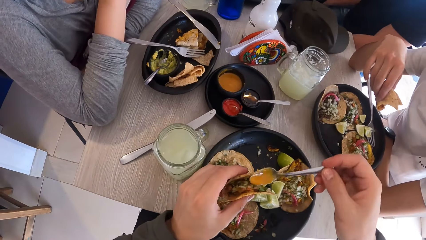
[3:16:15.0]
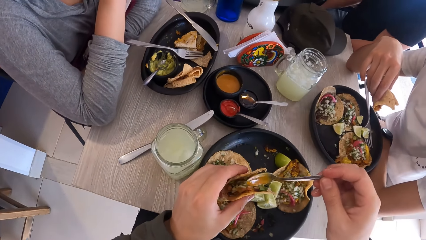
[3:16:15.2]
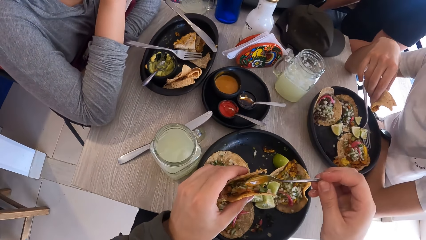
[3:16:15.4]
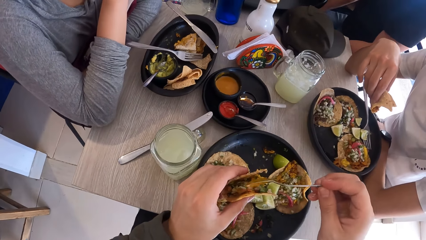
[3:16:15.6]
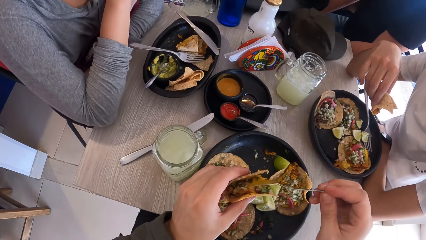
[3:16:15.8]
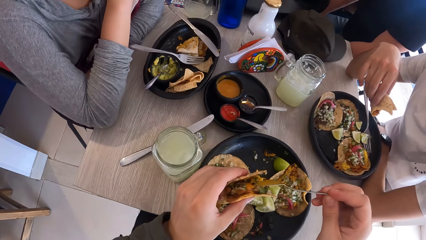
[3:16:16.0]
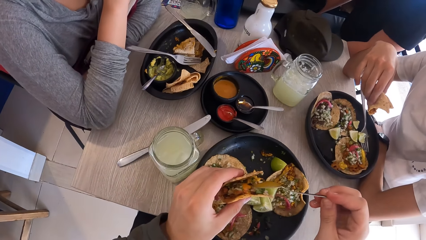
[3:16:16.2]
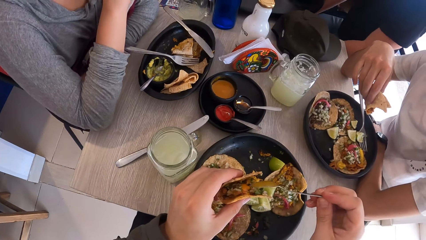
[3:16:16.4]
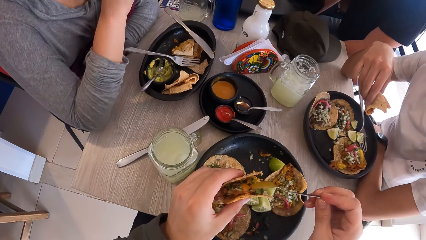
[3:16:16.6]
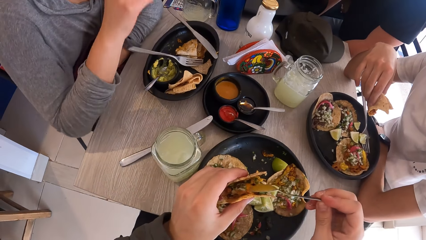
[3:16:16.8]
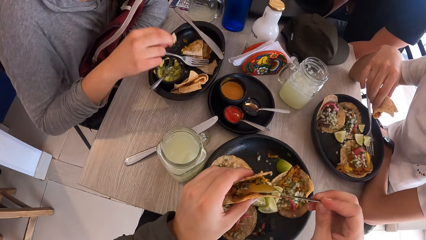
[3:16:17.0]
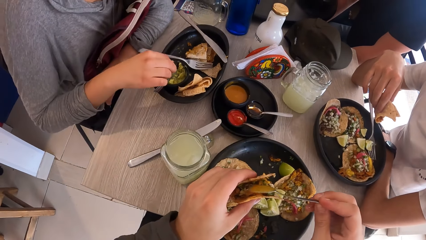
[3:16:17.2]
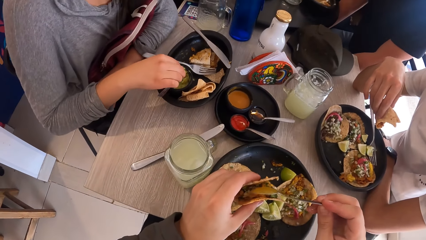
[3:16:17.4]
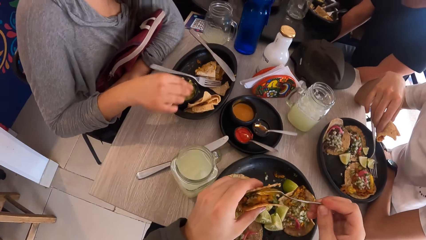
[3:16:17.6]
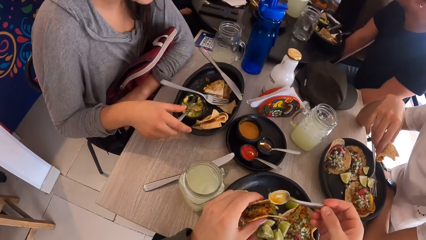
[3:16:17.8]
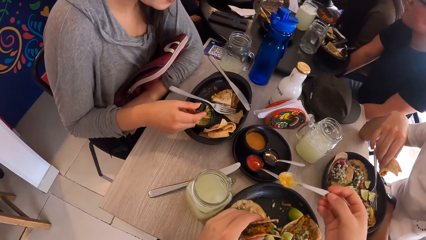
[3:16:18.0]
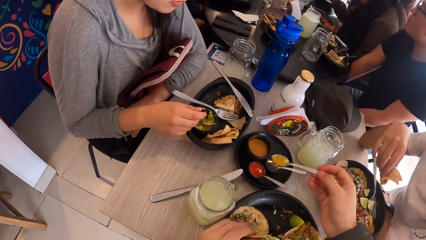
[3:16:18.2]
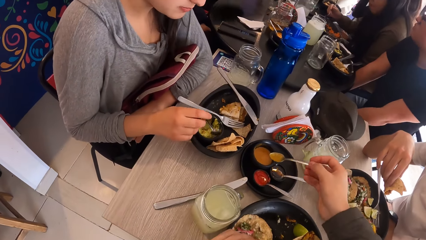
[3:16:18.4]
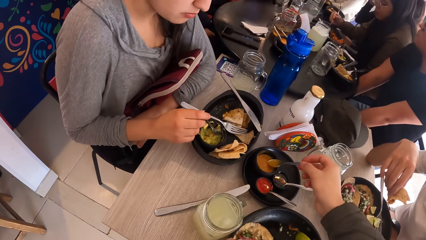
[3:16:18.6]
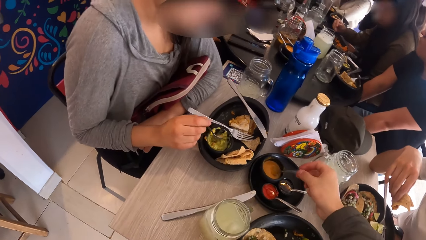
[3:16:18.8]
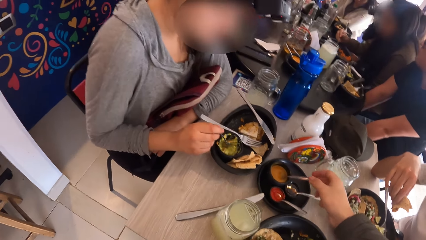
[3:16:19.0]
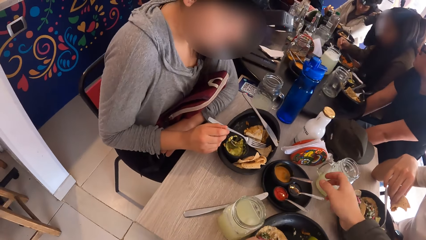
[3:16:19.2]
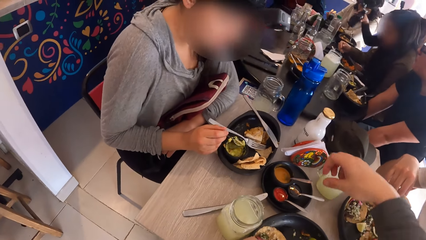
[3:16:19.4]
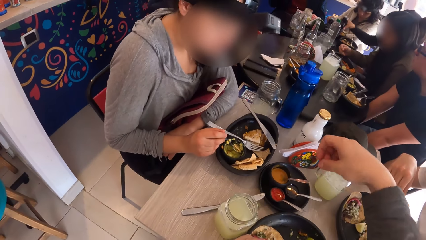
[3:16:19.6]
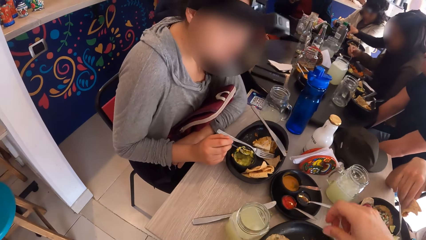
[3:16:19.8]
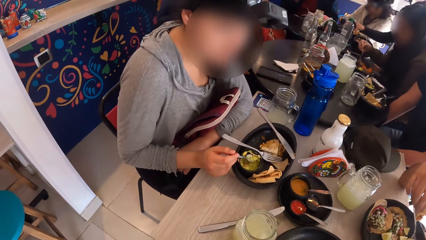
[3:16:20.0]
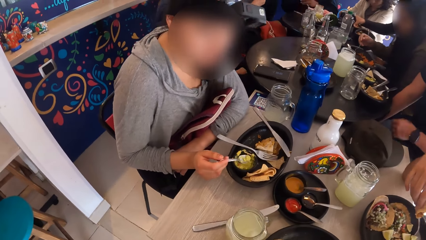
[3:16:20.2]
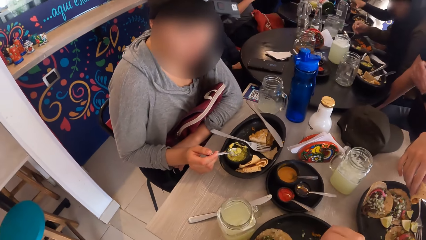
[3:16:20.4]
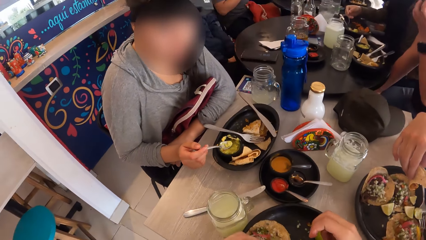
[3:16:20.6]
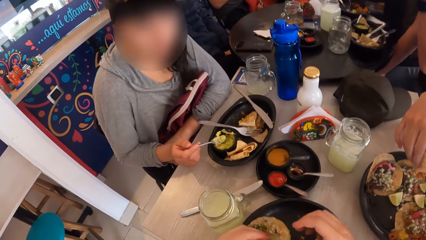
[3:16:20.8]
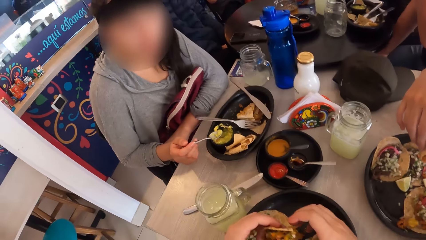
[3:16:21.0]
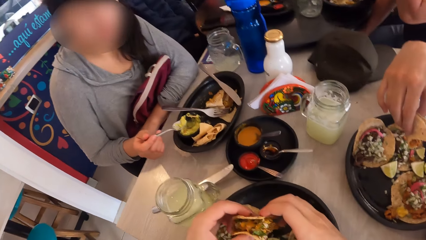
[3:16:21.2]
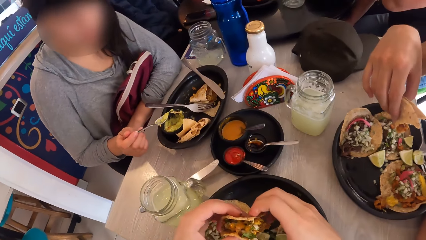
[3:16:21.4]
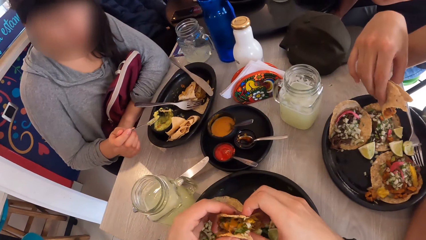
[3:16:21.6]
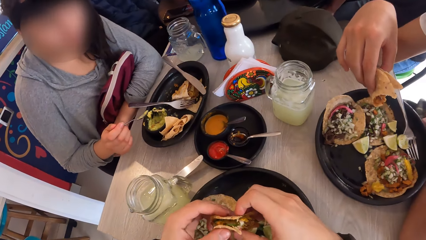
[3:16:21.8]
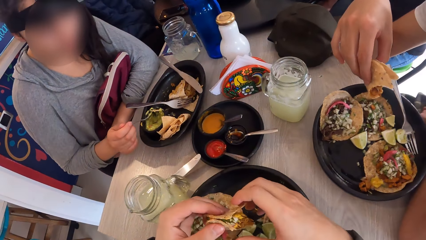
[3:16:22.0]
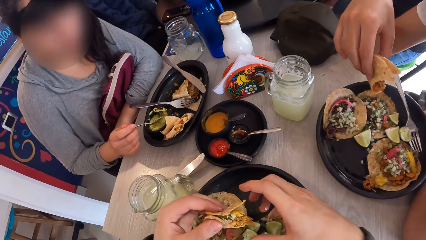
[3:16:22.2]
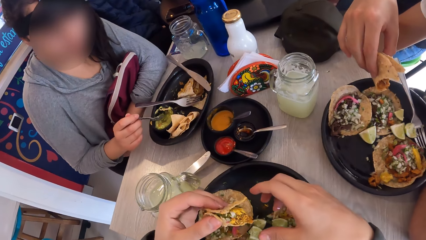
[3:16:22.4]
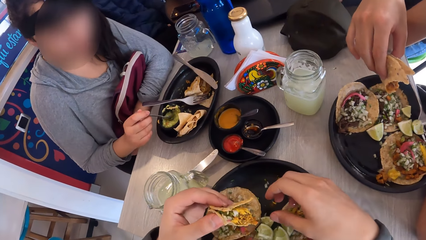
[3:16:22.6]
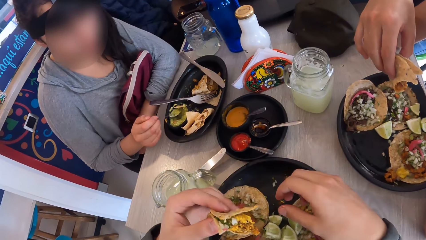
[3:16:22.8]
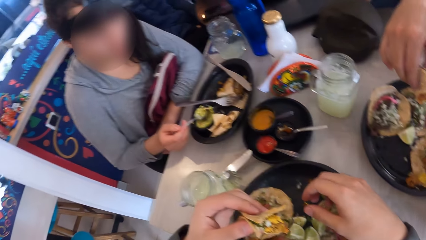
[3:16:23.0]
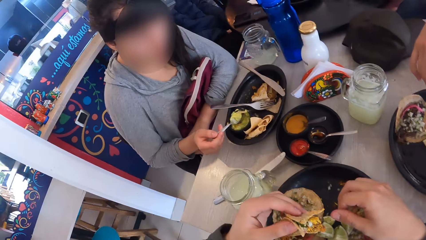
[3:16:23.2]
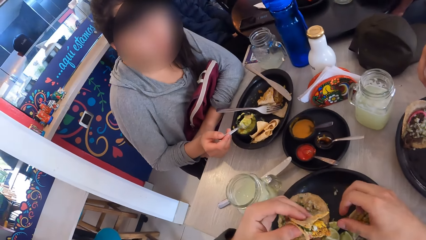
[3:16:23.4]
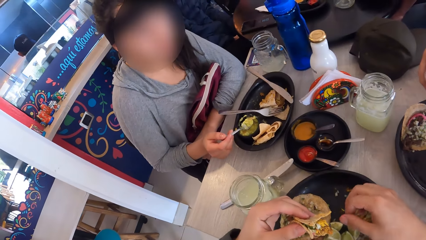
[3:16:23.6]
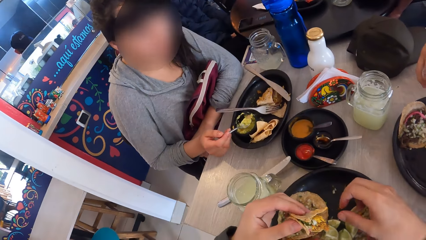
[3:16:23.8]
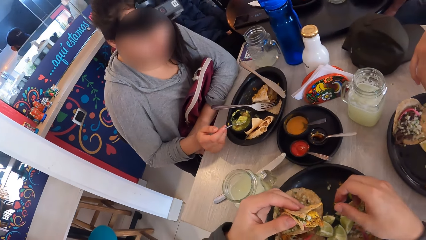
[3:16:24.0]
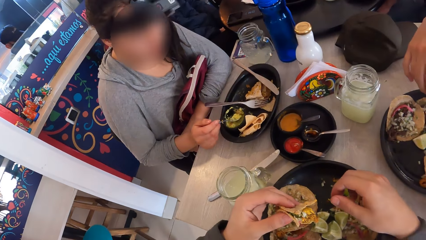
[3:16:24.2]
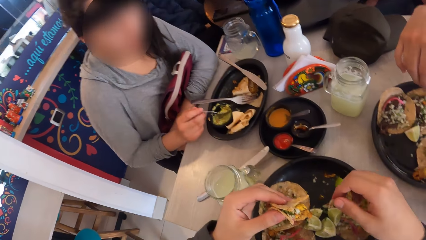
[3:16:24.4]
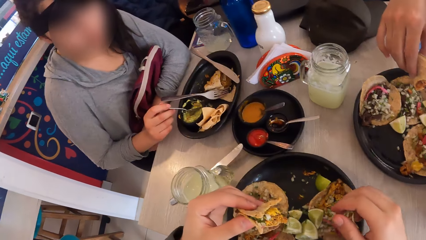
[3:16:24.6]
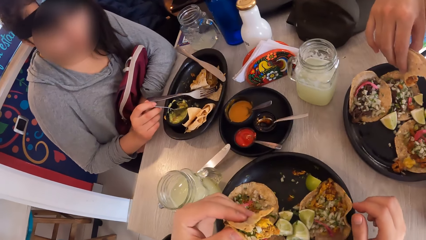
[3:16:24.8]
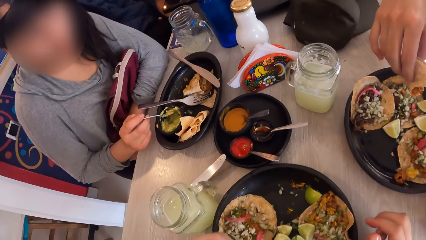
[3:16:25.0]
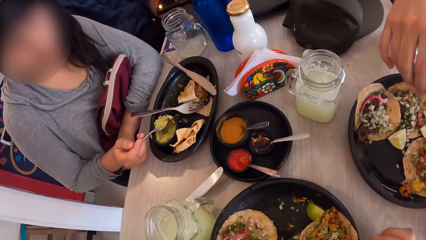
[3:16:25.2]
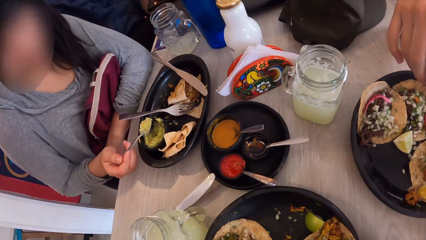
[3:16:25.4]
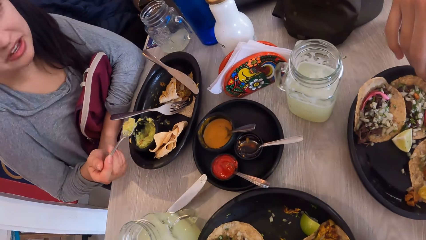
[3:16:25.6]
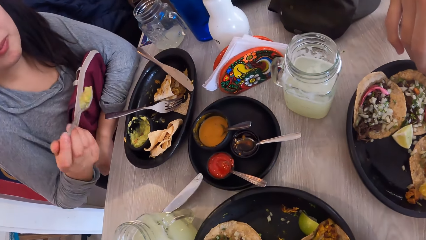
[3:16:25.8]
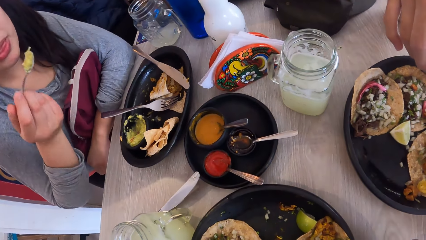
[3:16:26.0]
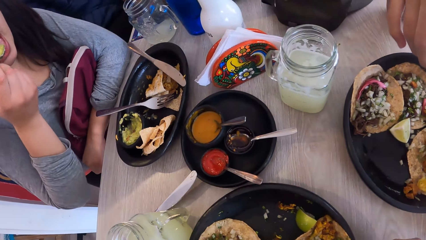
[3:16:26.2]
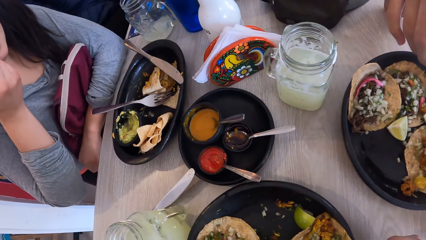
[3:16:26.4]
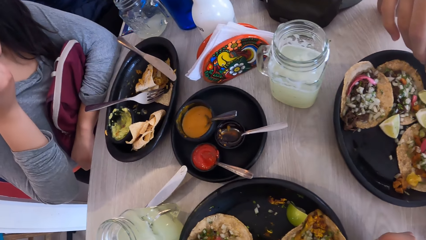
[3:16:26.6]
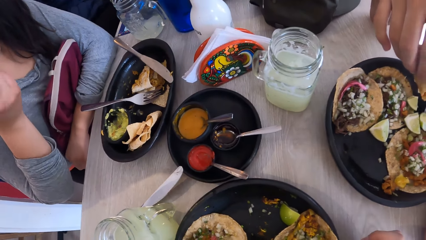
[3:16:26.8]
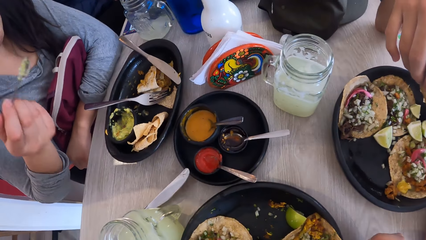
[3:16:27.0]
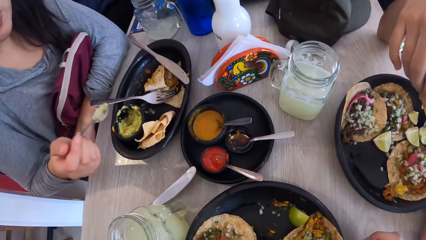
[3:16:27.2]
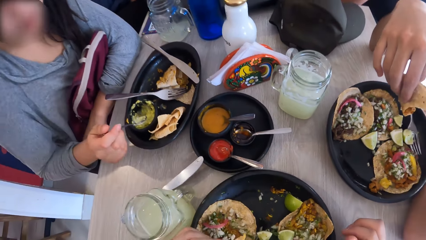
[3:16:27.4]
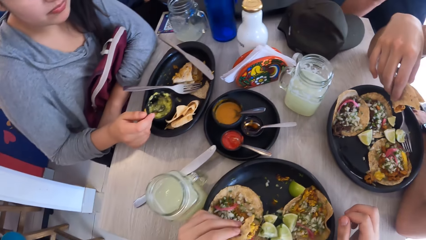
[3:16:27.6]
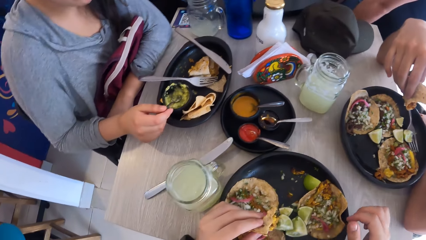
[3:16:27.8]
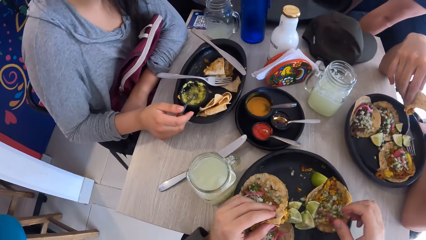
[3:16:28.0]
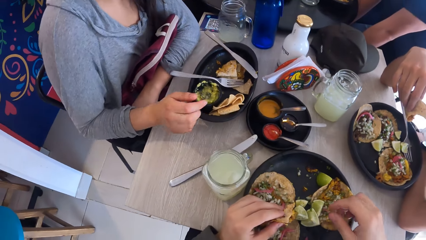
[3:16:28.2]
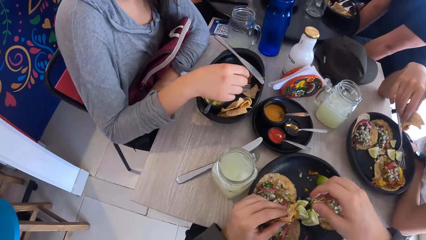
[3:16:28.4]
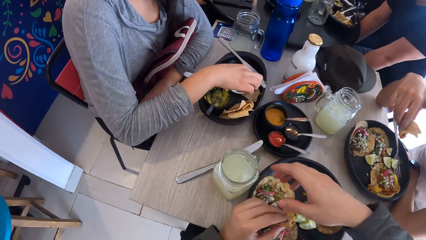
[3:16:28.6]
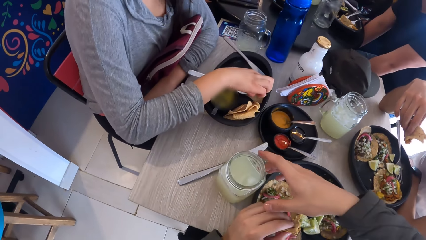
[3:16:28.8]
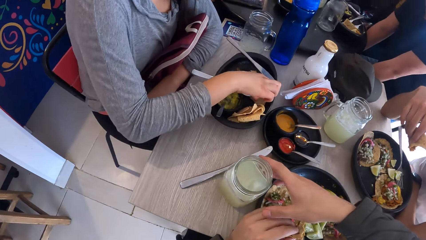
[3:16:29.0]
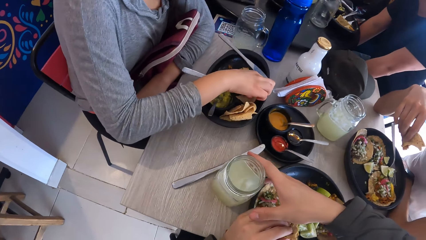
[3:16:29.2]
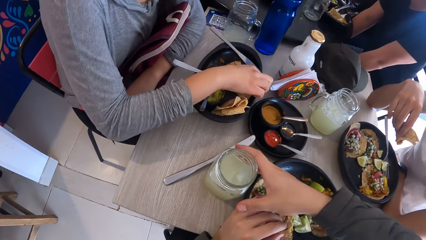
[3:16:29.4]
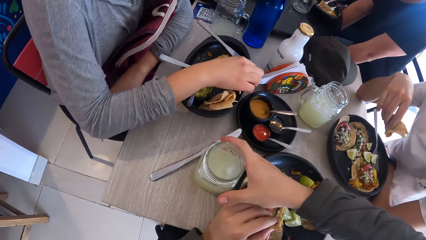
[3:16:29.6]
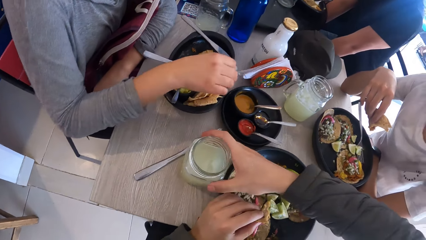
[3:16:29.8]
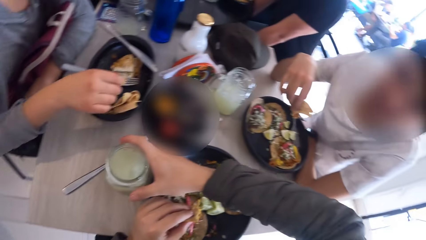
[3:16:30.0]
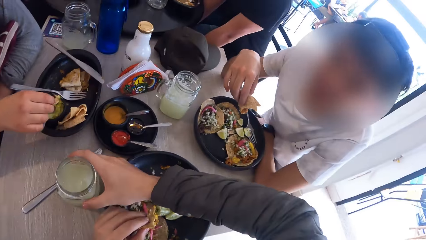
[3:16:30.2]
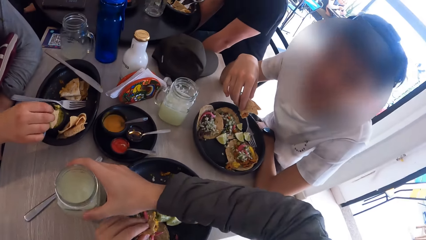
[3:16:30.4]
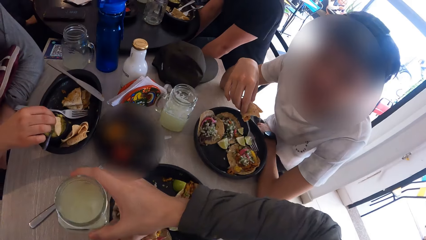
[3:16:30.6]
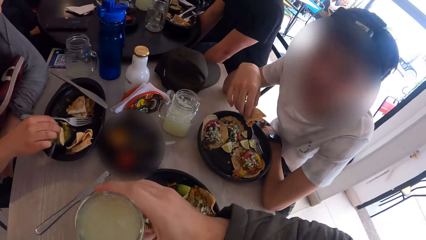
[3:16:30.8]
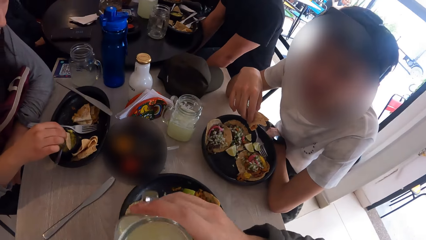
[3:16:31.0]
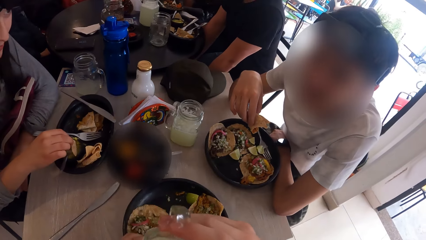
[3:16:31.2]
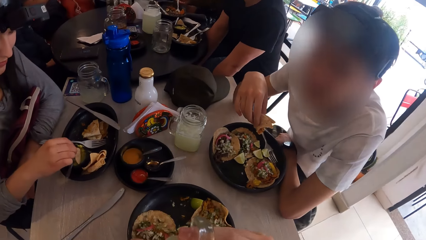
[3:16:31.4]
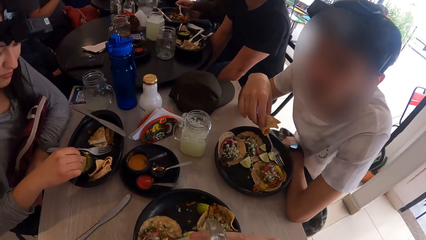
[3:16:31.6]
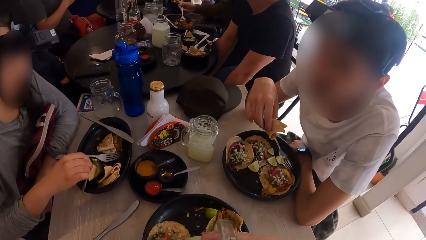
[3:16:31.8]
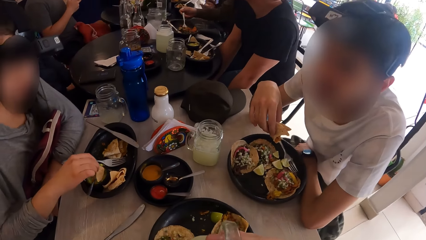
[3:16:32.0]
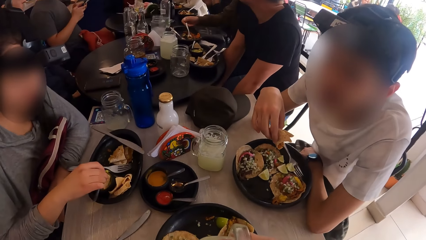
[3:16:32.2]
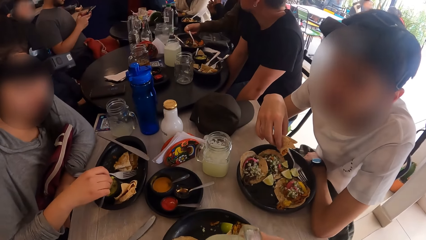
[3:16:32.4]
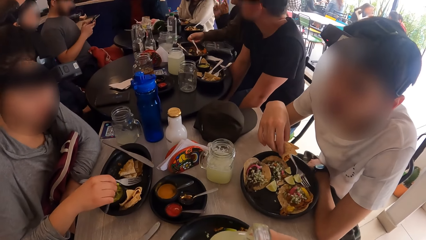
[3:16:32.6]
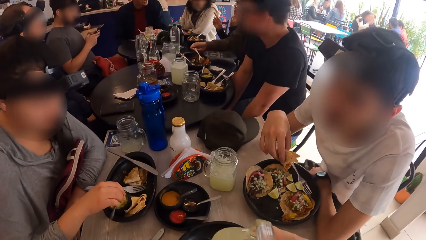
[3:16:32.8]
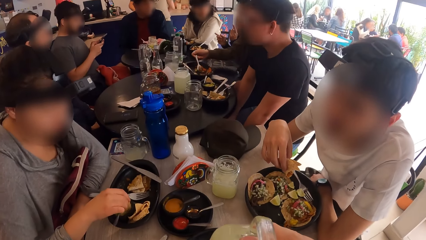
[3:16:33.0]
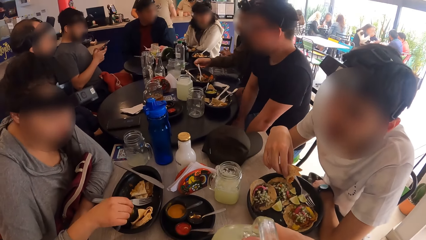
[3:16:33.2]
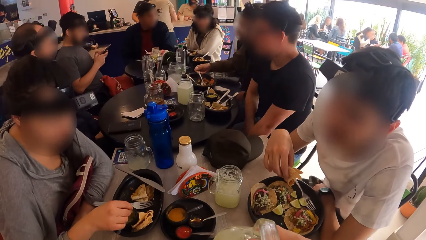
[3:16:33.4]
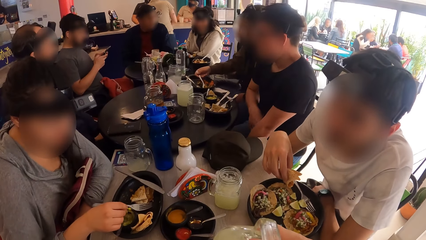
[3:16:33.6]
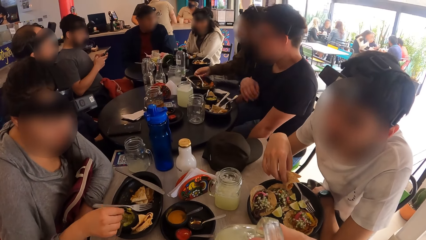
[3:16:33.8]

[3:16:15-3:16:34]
The camera wearer pours the sauce on the taco with the spoon in his right hand. A woman puts a flat bread in the sauce. The woman picks up a spoon and eats the meal on the plate on the table with the spoon with her right hand. The camera wearer drops the spoon in the black cup on the table with his right hand. The woman scoops sauce with the spoon. The camera wearer looks around. He holds the flat bread with both hands. He looks around. The woman scoops sauce with the spoon. The camera wearer eats the taco with his left hand. The woman puts sauce in her mouth, puts the spoon in the sauce, picks up the flat bread, and eats the meal in the plate on the table with her right hand. The camera wearer takes the mug of juice from the table with his left hand. The woman scoops sauce with the flat bread. The camera wearer drinks juice from the mug in his right hand.
